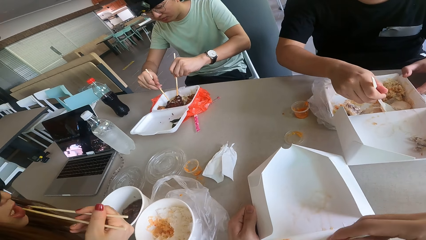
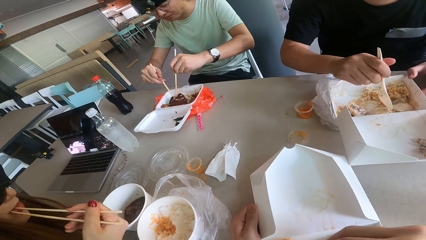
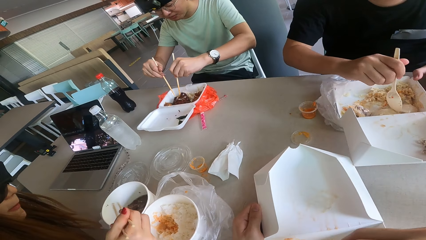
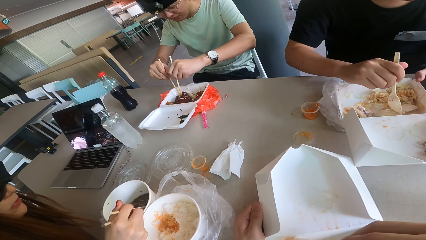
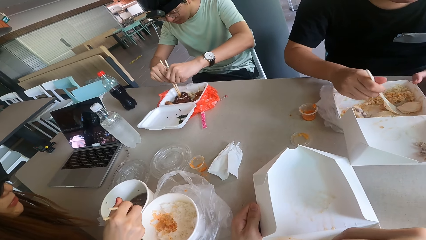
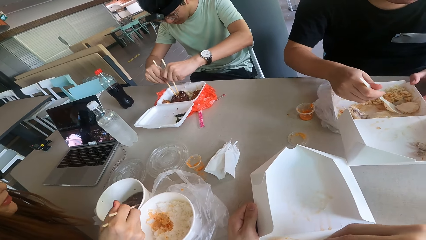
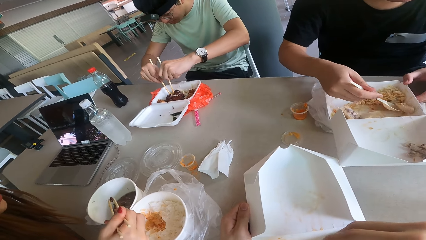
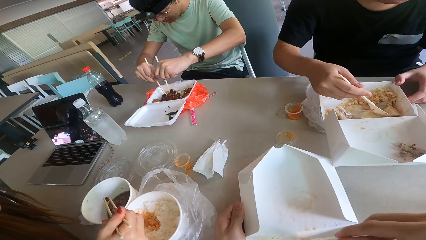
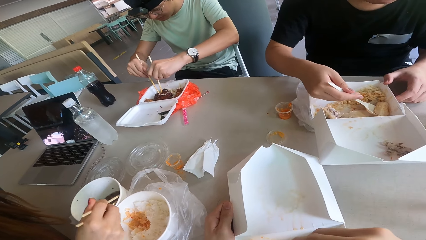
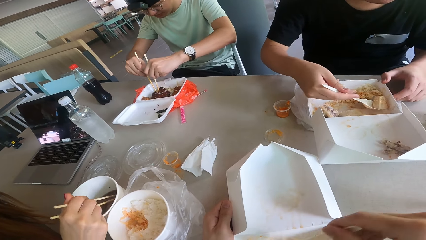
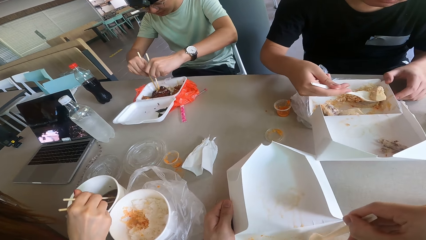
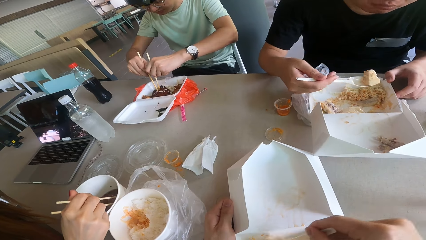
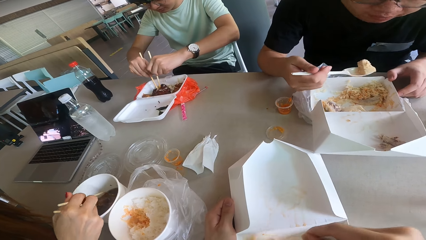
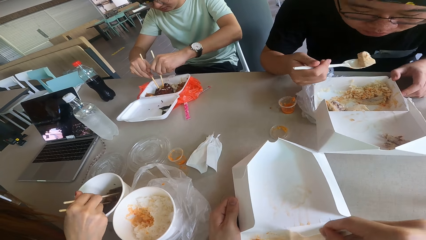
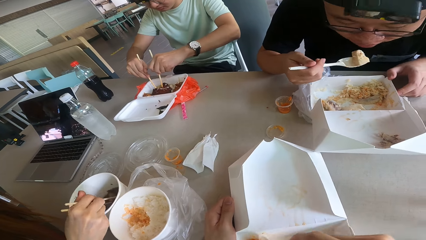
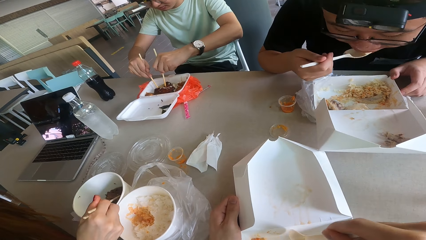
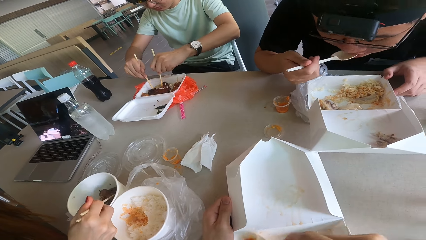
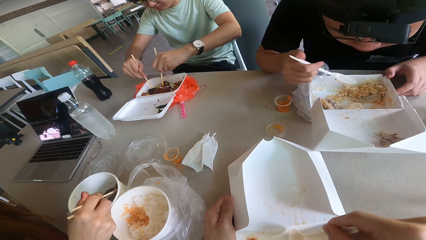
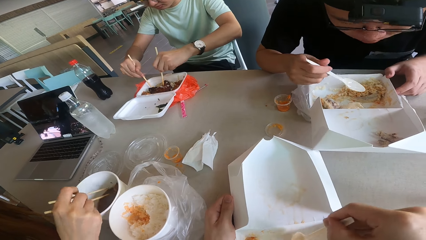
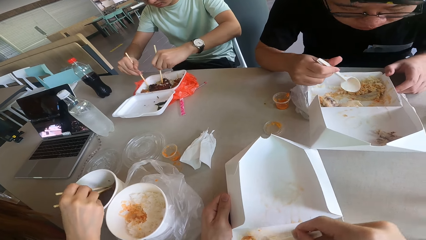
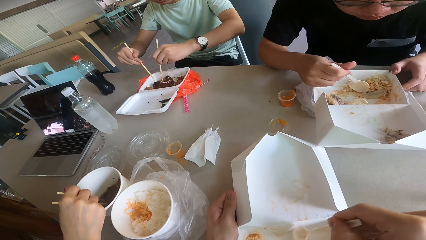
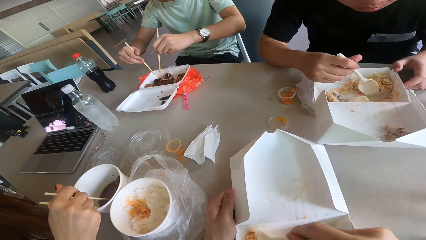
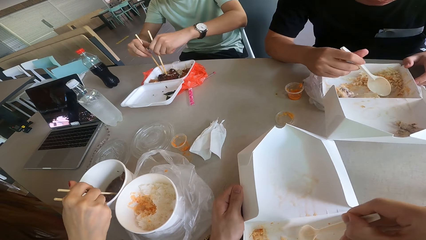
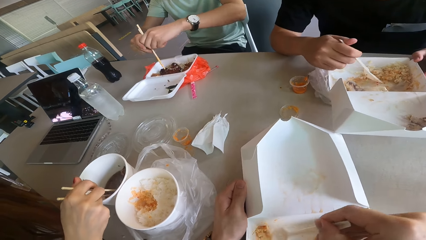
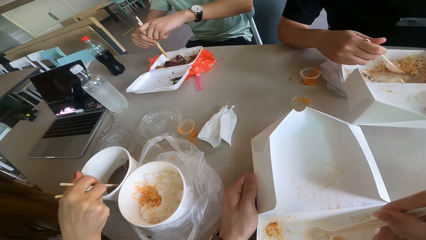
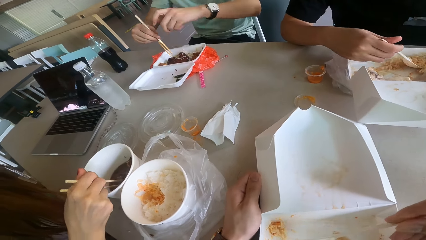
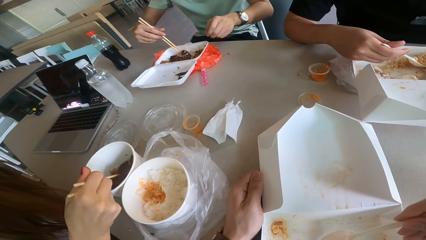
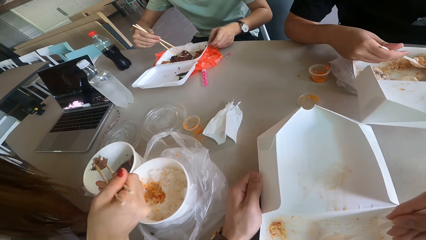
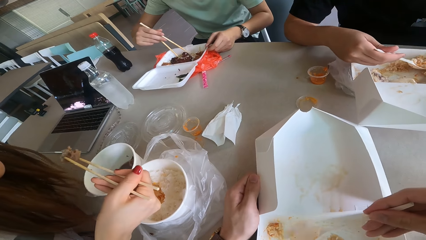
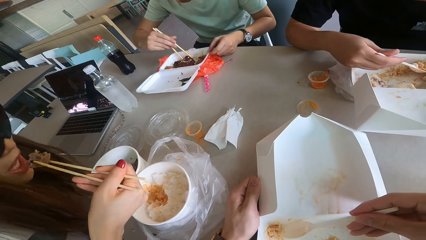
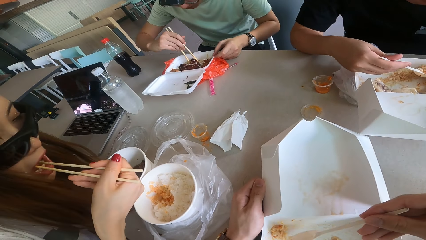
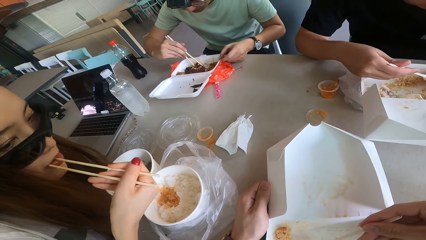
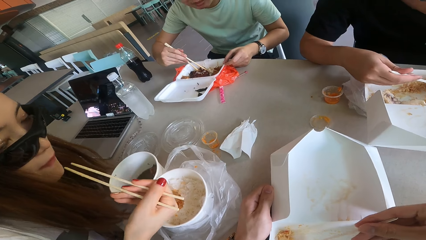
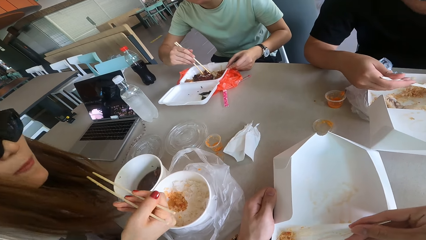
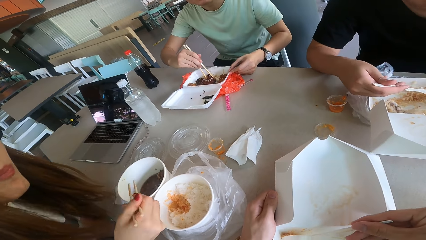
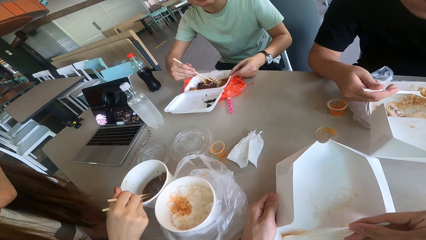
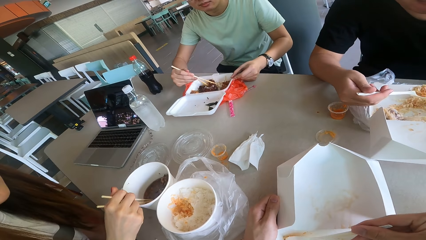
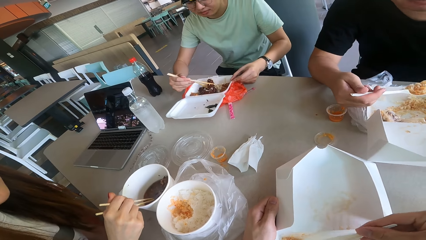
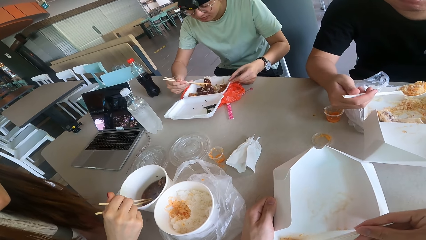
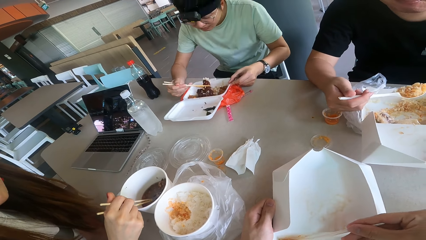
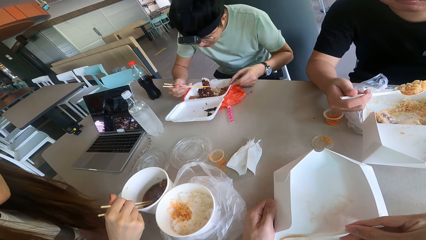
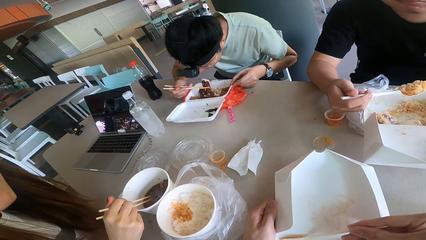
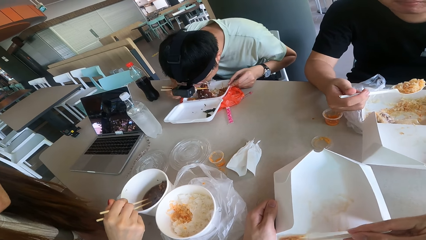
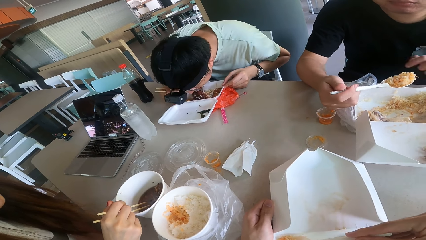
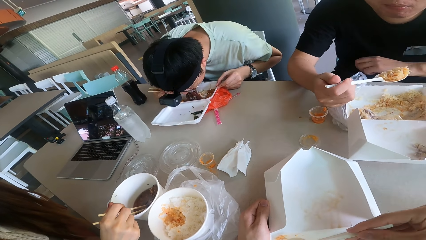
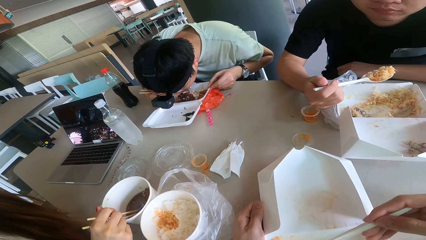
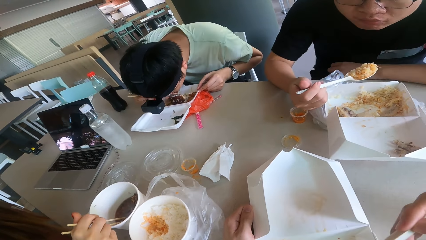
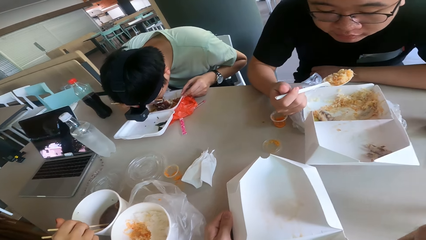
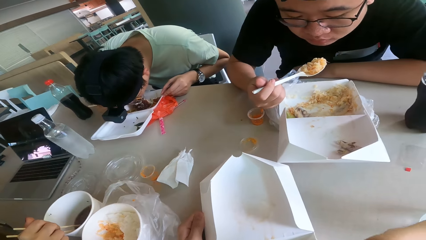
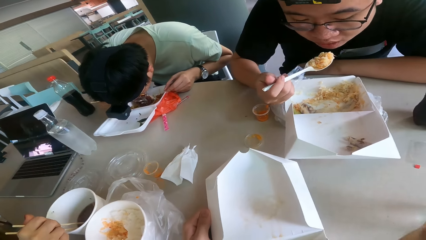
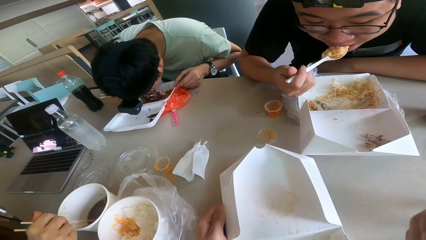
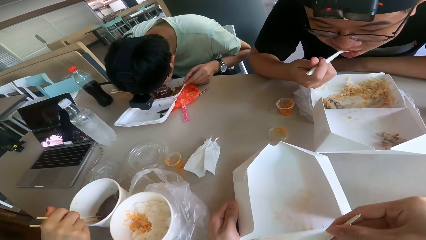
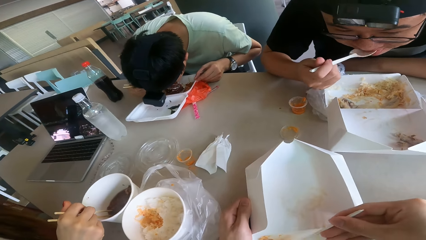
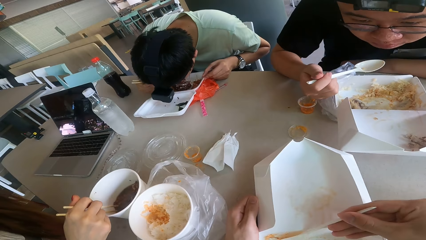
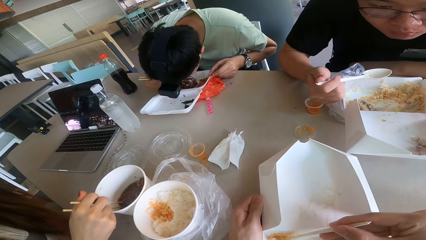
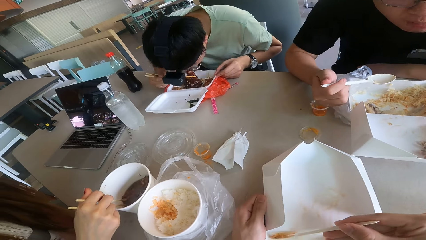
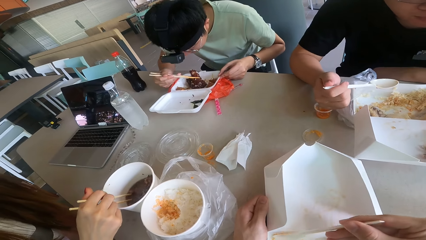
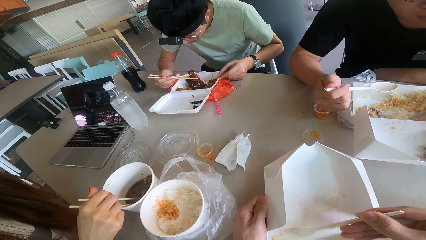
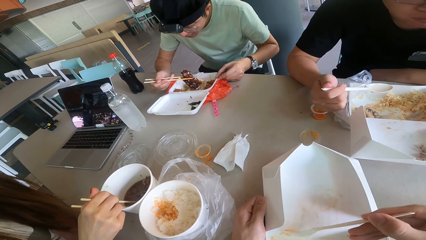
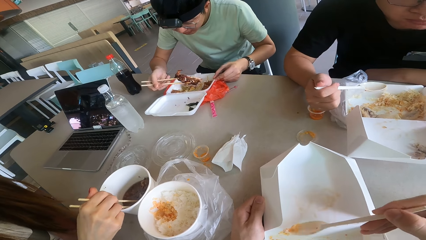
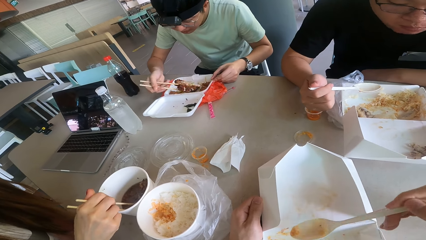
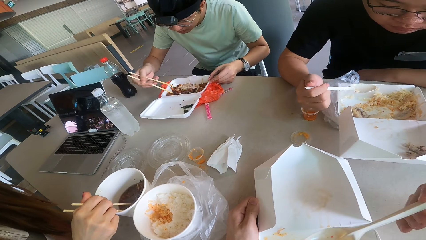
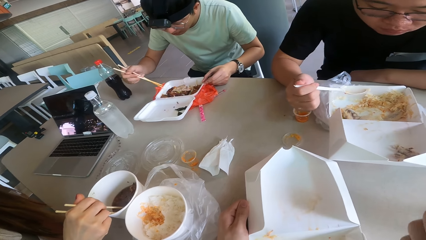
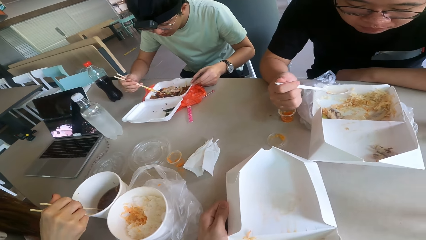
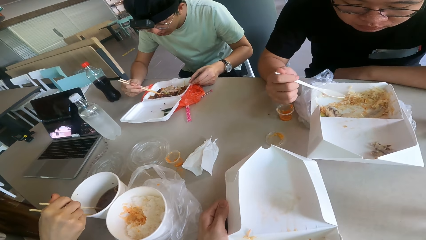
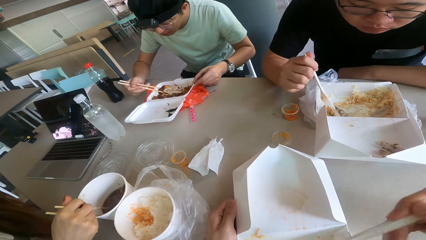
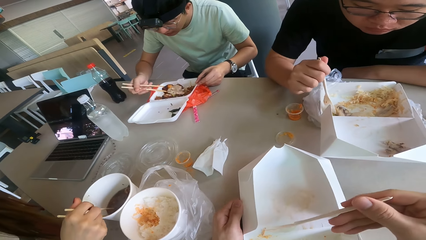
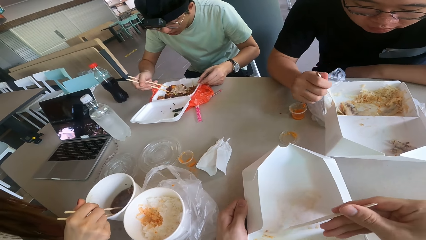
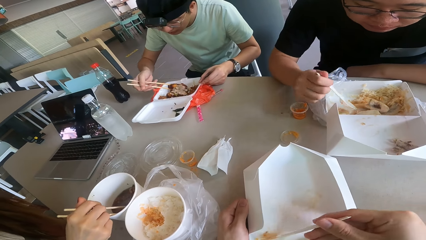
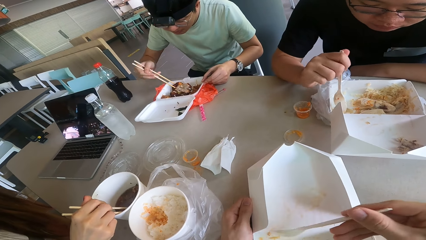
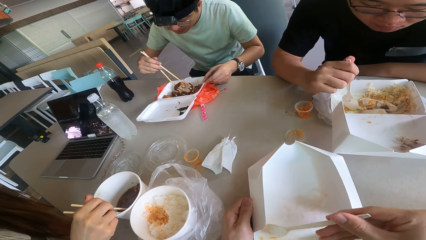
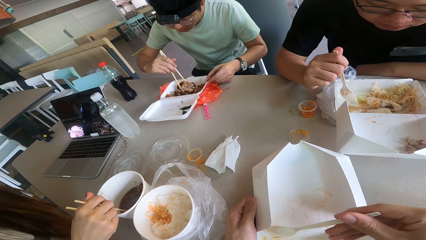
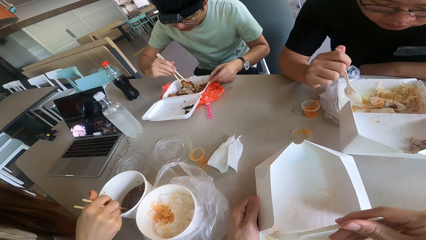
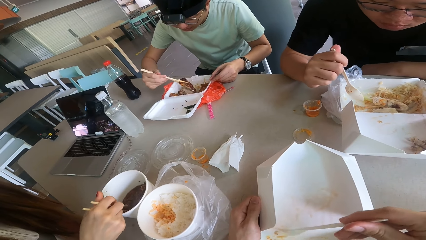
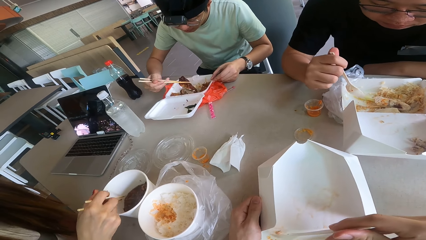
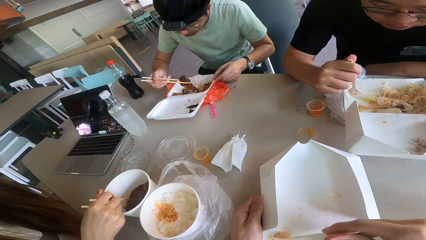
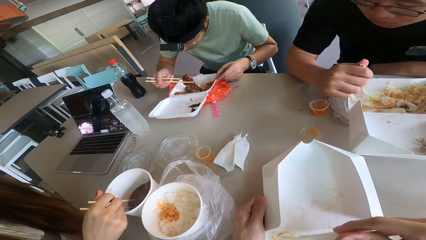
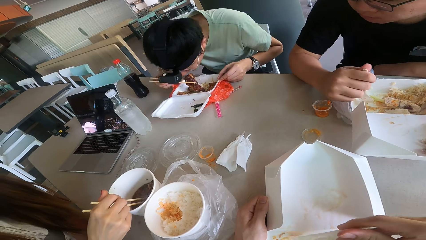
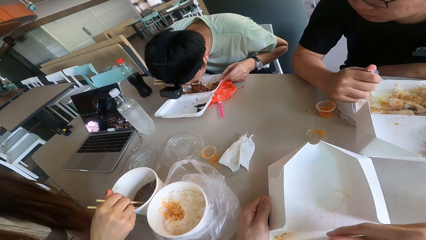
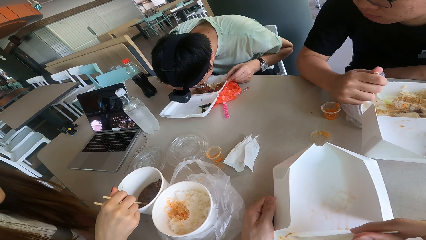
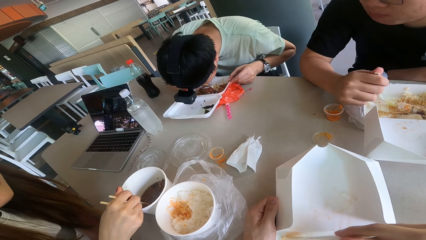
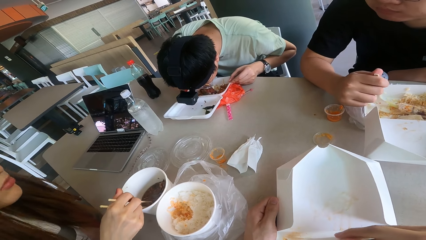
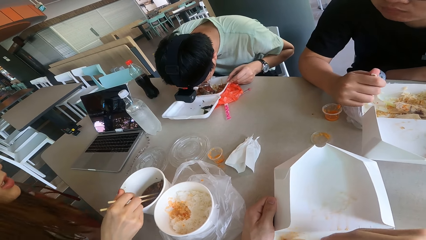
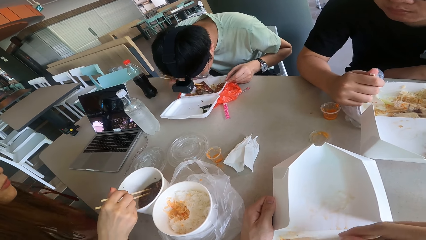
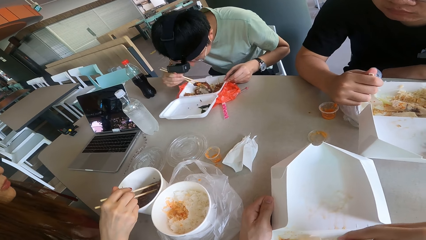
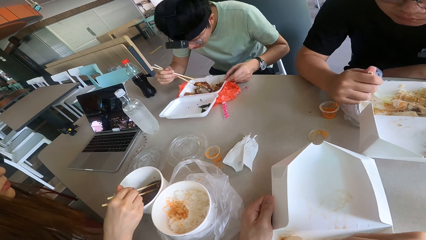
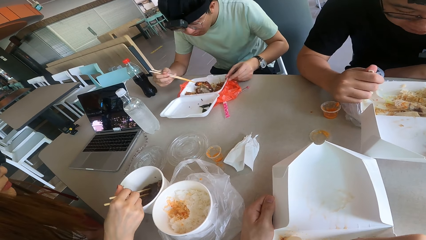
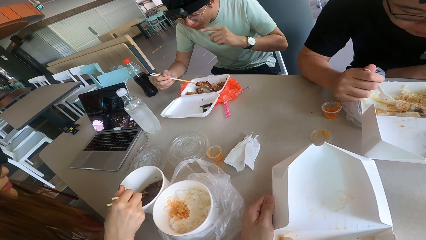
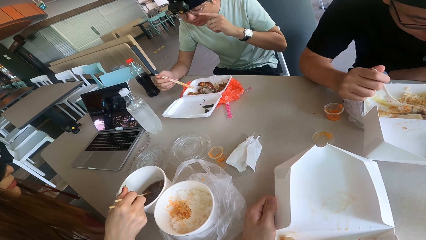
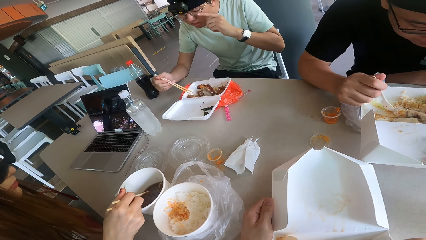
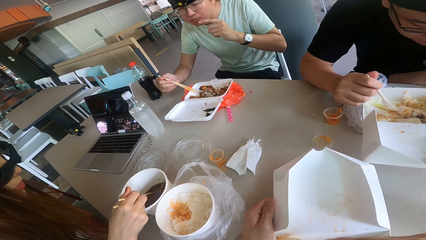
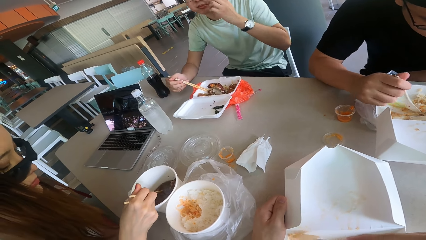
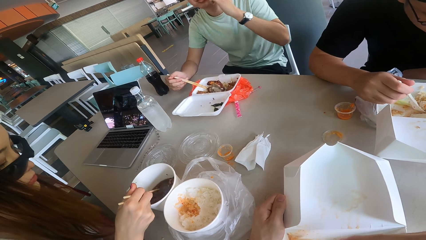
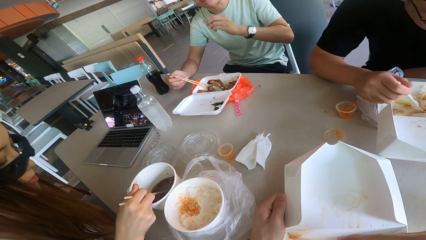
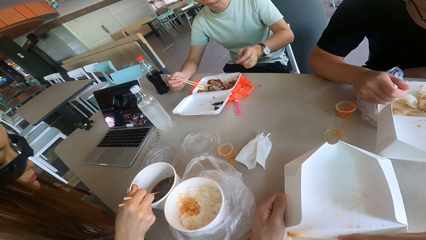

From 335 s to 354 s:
The camera wearer collects food in the package. A woman stirs food, scoops food and eats food. The camera wearer converses to another woman. A man eats food. He eats food again. The camera wearer eats food from the spoon. The other woman talks to the camera wearer. The camera wearer collects food from the package and eats something. They speak to the other woman. The other woman talks to the camera wearer. Another man eats food. The camera wearer moves the spoon in the package and speaks to the other woman.
